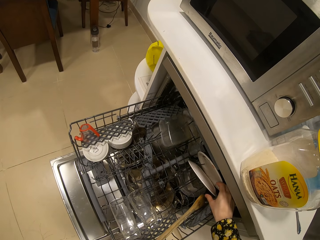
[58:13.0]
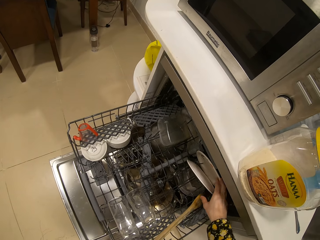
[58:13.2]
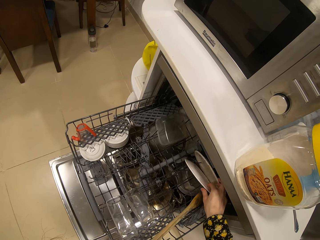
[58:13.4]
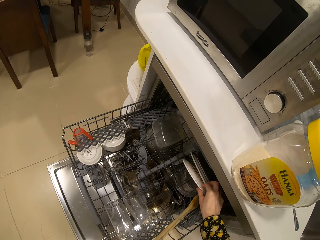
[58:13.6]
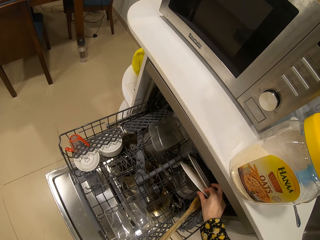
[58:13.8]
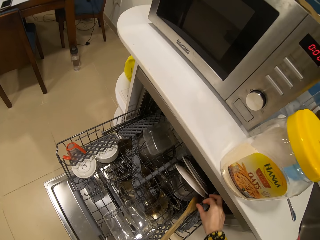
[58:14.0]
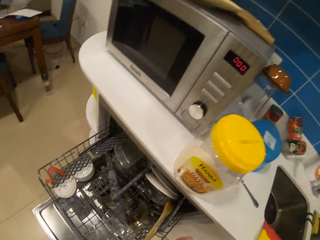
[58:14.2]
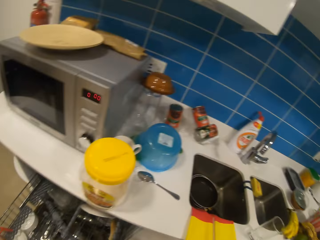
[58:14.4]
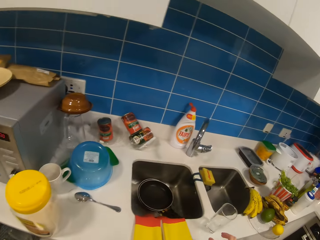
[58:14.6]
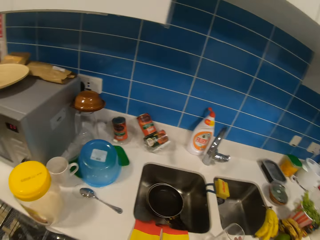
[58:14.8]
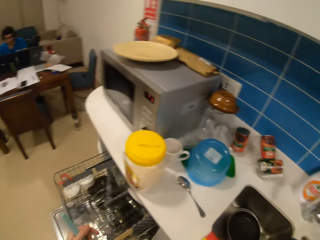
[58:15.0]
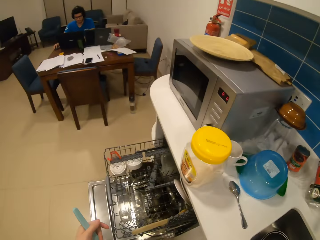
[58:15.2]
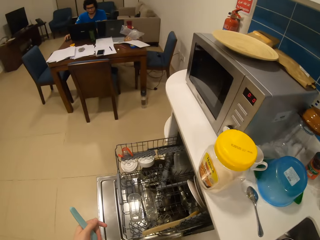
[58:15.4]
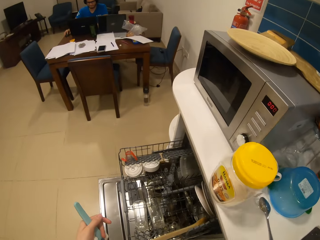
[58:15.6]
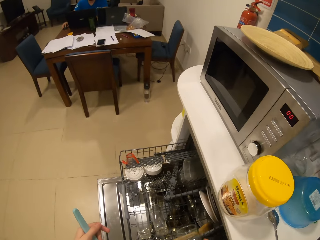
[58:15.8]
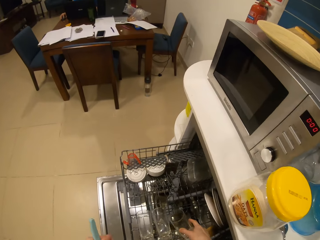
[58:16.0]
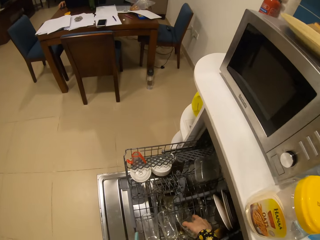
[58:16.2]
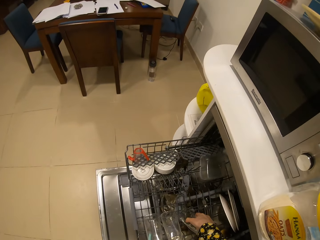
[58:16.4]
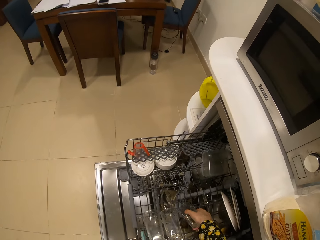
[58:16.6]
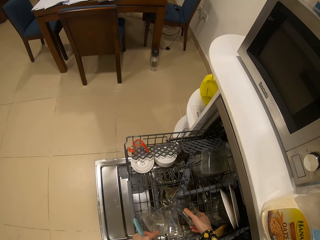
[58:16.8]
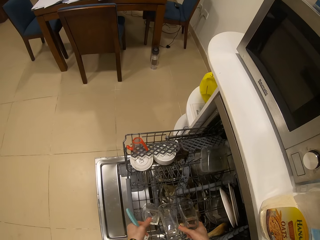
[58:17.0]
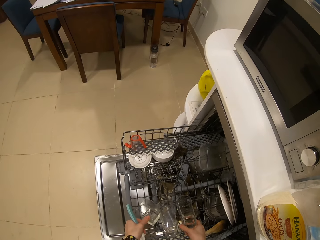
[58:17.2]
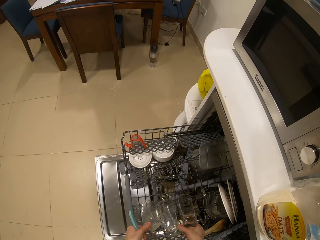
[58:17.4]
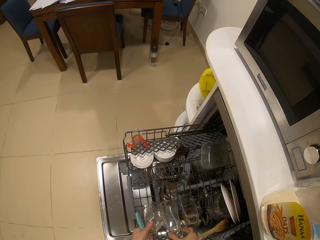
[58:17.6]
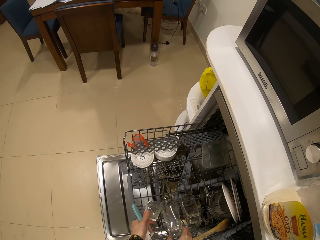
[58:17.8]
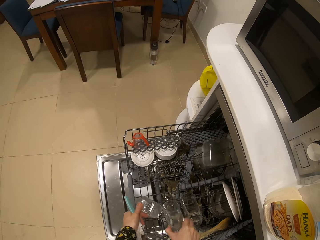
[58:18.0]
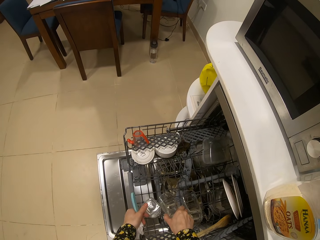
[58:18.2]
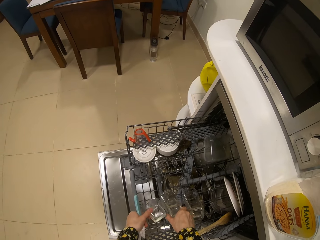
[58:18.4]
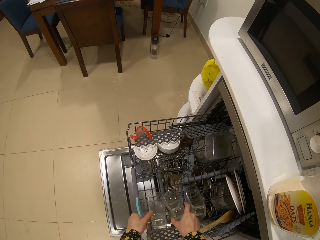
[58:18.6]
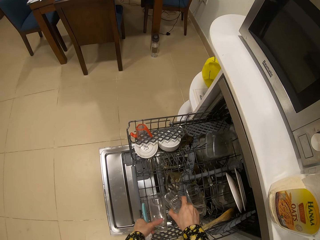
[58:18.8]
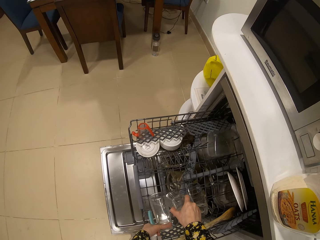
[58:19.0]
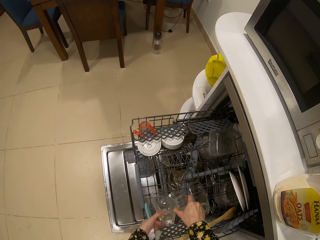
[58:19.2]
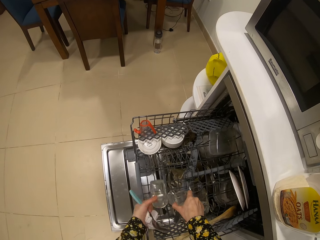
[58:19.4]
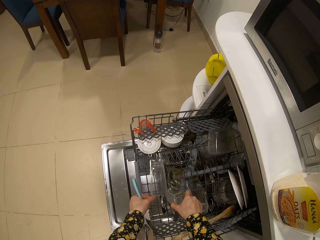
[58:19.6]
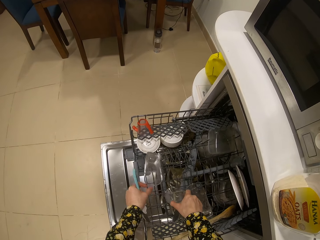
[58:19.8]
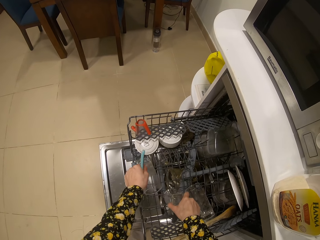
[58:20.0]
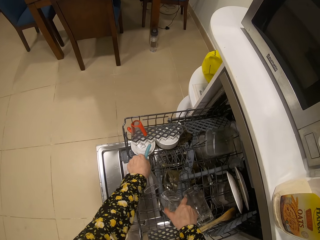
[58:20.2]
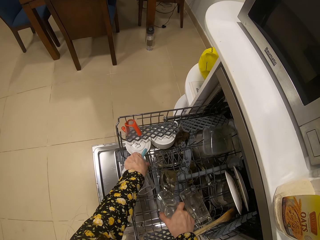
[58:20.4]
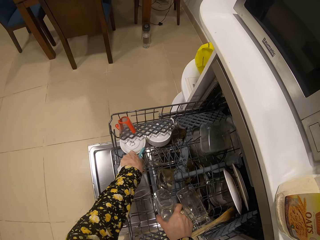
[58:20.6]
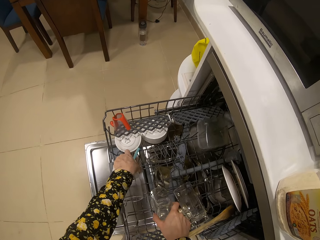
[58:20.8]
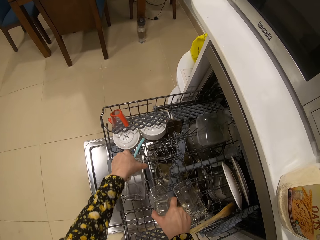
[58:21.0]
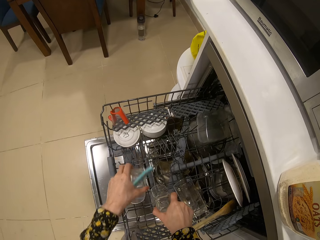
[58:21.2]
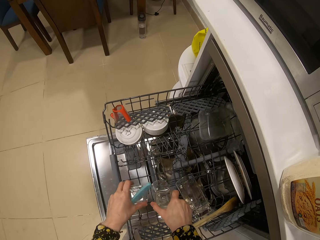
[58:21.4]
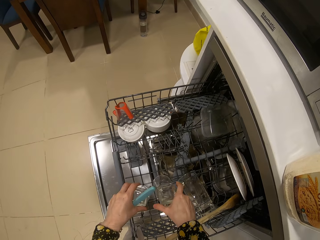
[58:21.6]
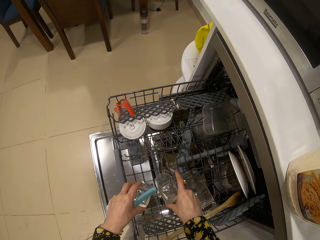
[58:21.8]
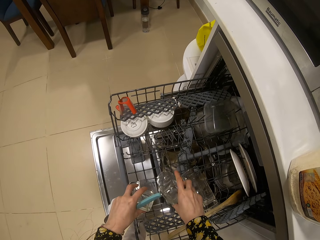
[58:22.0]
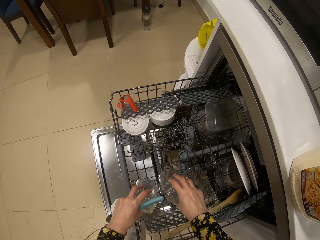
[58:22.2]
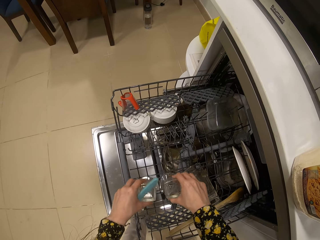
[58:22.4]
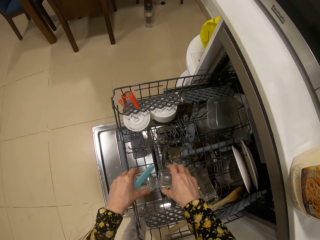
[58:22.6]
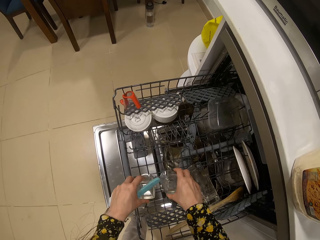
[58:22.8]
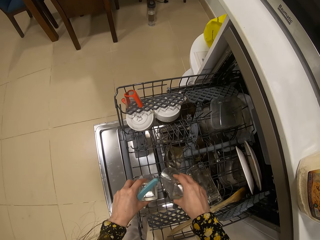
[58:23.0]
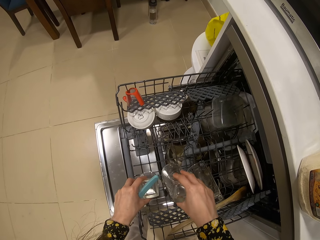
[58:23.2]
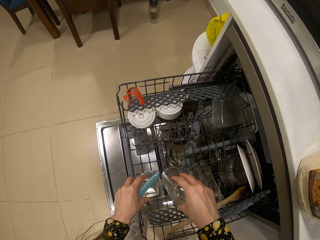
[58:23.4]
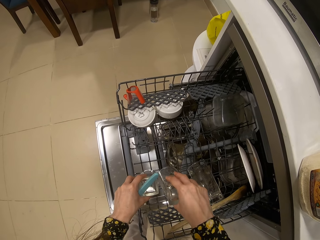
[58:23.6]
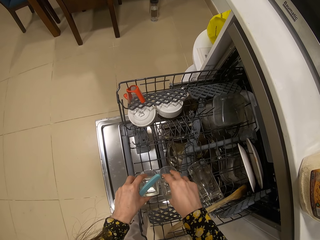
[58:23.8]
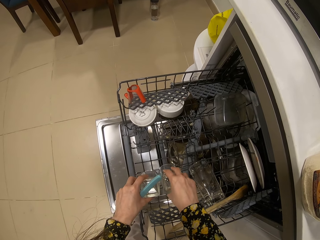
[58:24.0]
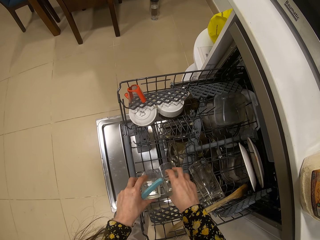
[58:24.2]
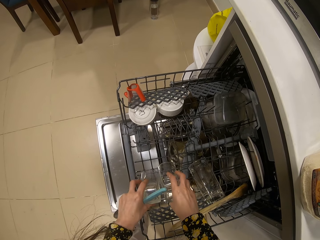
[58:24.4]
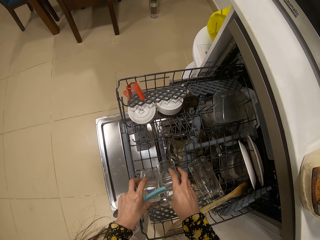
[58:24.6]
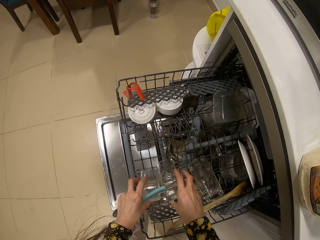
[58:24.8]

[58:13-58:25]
The camera wearer turns around. They look around the kitchen. They put the glass in the dish rack. They arrange the glasses in the dish rack.

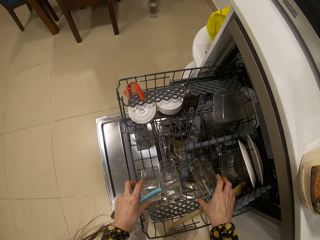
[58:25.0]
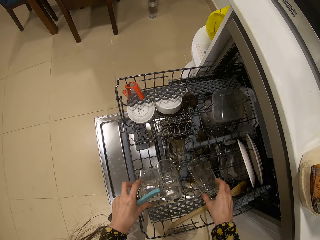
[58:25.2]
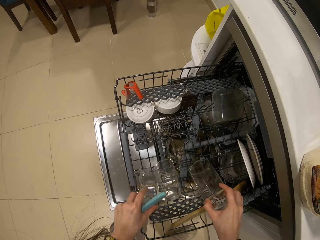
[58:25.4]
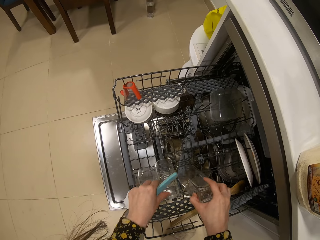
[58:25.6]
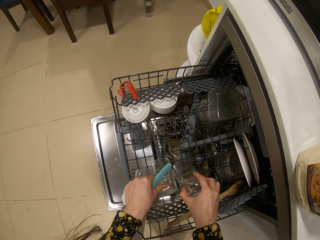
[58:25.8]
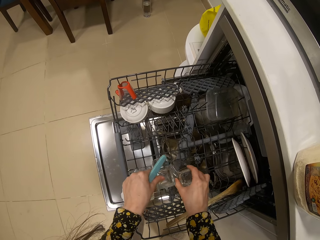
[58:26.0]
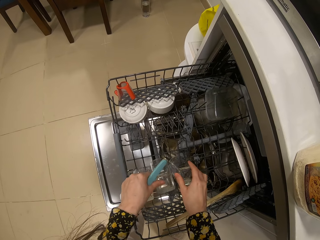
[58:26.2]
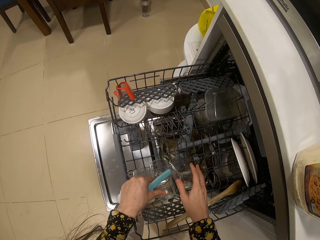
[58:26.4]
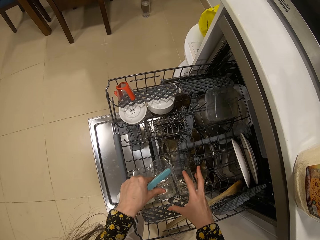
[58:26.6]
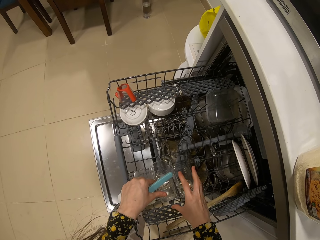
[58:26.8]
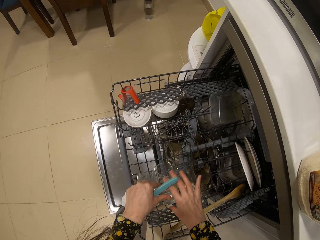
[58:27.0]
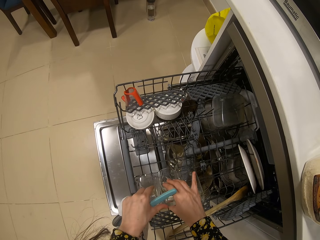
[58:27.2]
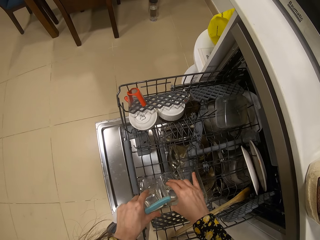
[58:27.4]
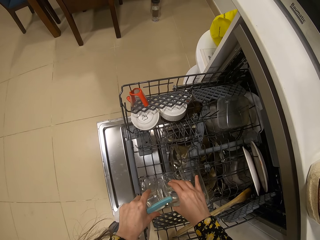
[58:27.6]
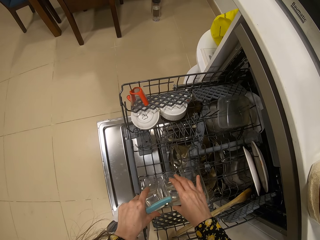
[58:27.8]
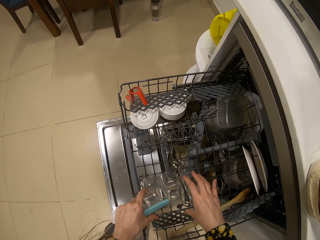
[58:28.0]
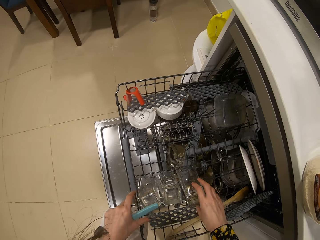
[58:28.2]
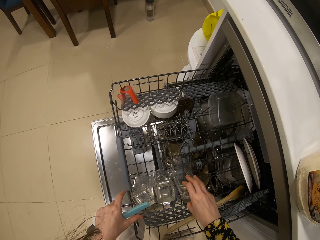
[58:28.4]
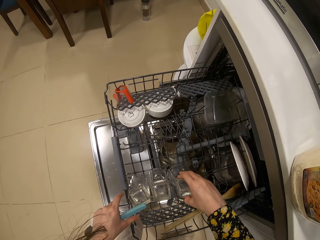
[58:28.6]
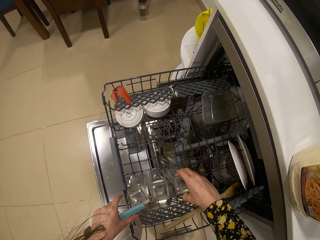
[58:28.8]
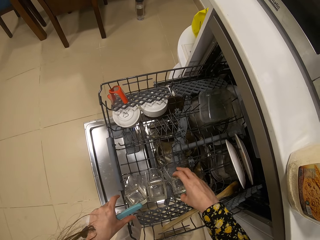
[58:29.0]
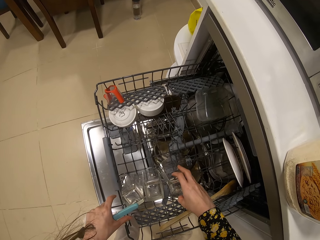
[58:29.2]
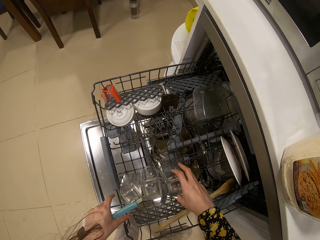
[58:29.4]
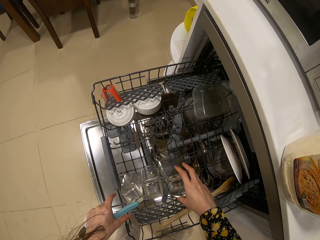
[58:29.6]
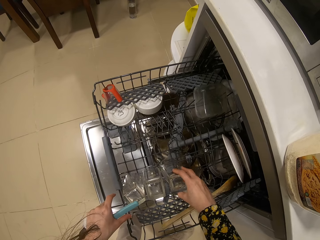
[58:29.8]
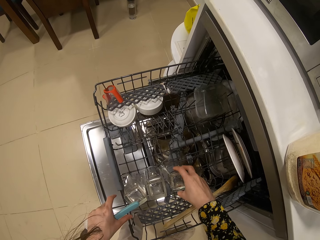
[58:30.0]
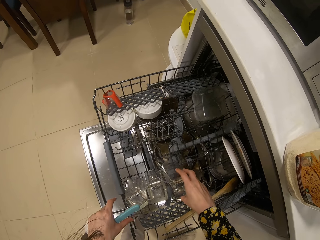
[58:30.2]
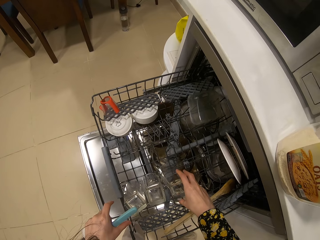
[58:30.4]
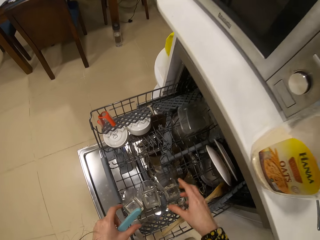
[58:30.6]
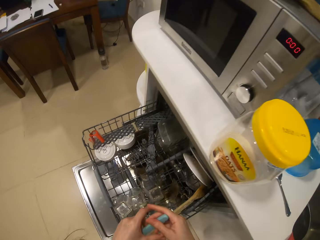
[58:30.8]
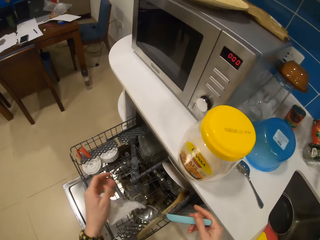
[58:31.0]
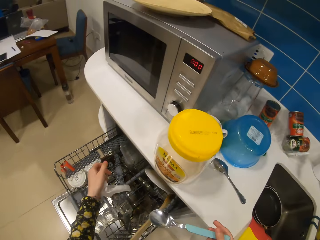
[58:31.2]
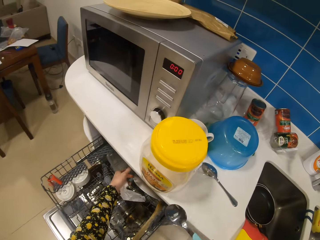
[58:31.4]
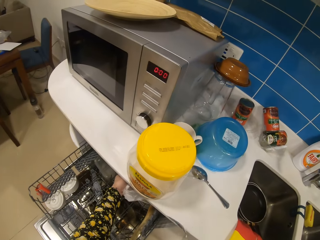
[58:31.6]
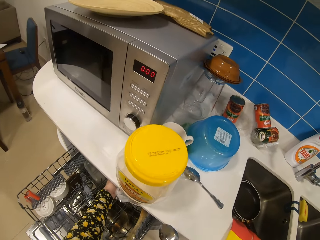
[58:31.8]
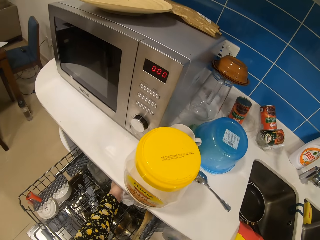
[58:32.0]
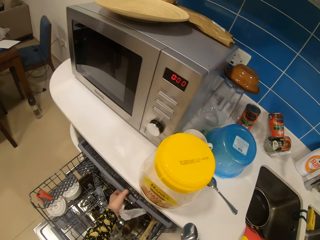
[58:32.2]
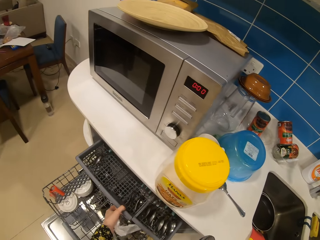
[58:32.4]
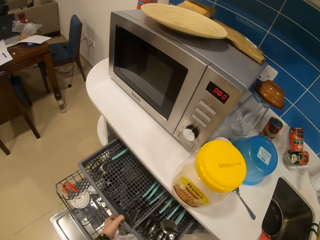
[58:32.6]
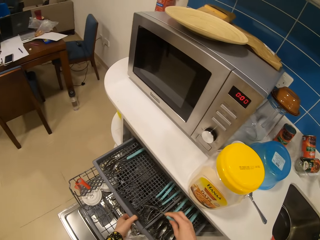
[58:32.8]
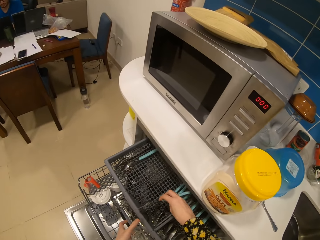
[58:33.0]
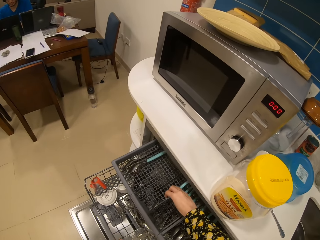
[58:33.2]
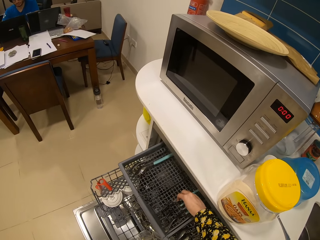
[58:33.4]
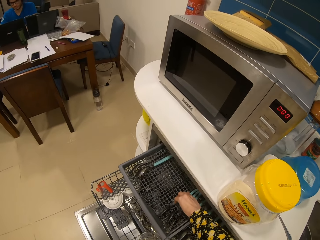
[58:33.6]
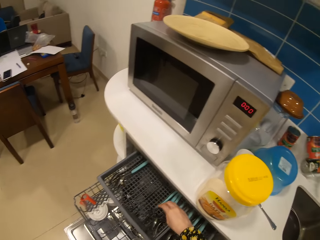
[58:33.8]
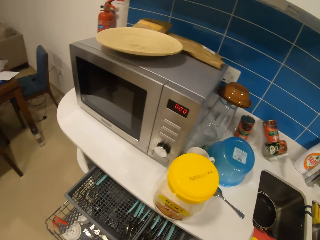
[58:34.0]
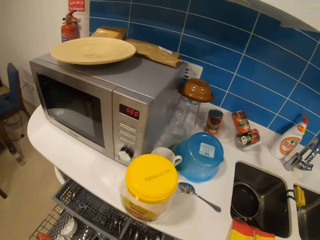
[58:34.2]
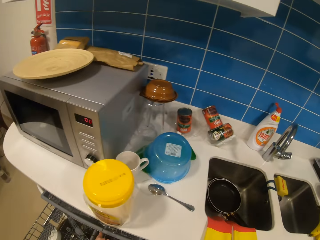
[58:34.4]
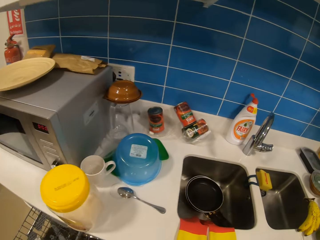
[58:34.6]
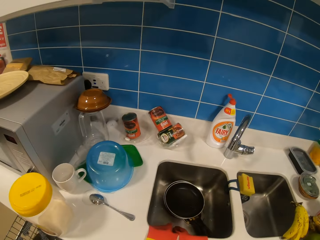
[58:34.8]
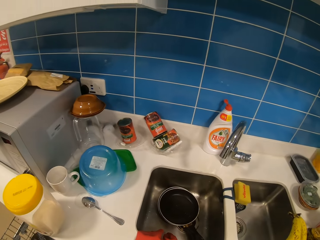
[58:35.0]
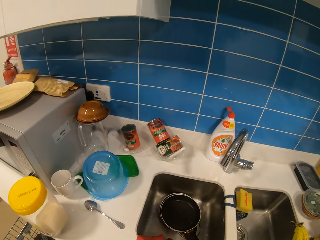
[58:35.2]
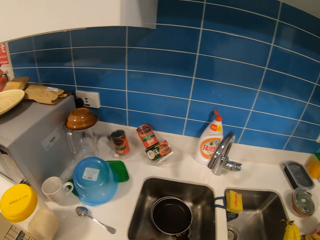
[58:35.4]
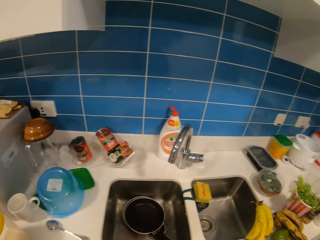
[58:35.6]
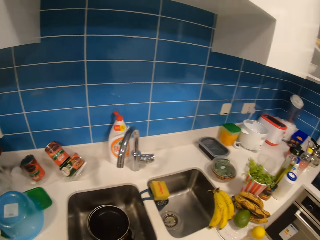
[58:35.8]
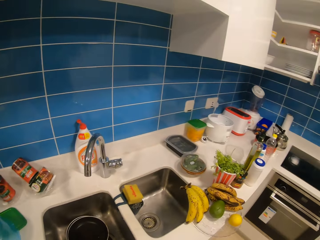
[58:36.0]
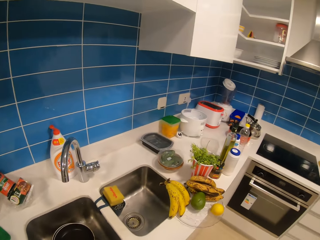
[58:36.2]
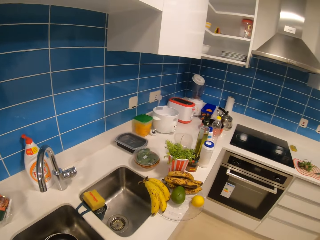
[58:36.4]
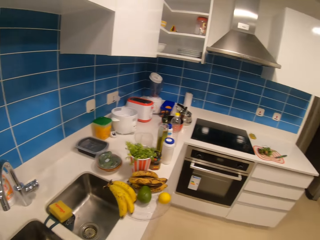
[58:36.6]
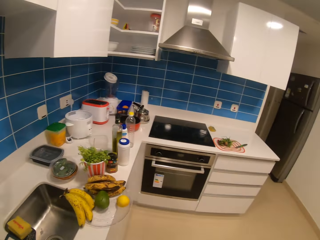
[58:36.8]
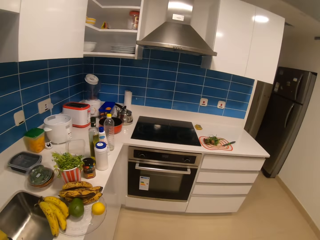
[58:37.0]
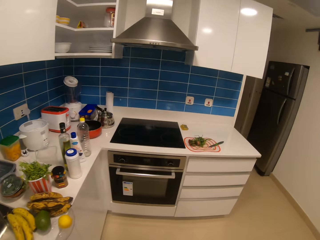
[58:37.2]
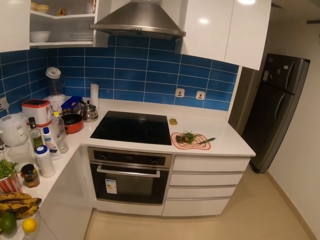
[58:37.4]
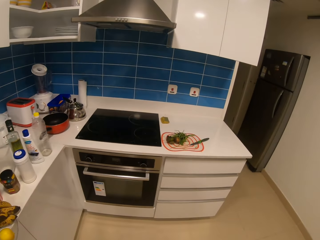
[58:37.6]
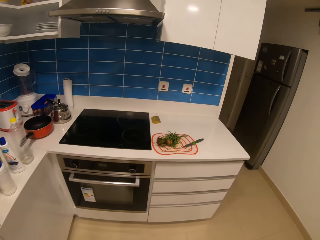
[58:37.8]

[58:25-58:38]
The camera wearer moves out the dish rack. They put the fork spoon in the dish rack. They move in the dish rack. They look around the kitchen and walk around the kitchen.
